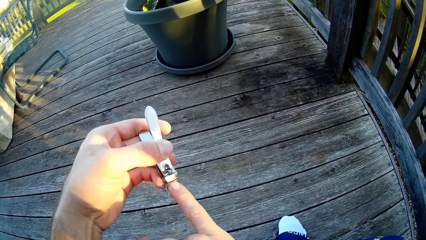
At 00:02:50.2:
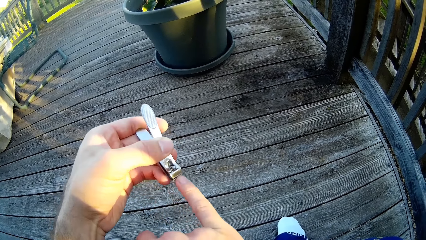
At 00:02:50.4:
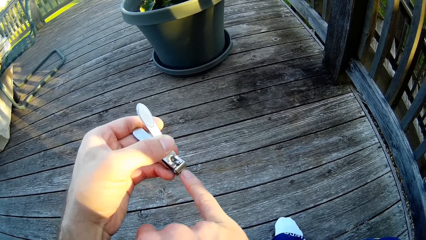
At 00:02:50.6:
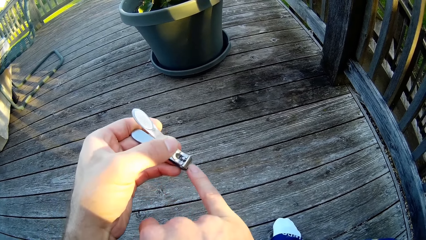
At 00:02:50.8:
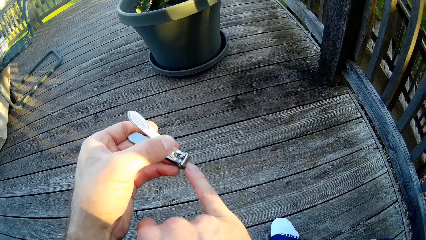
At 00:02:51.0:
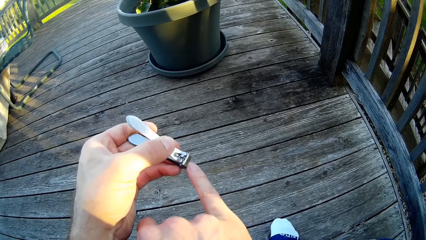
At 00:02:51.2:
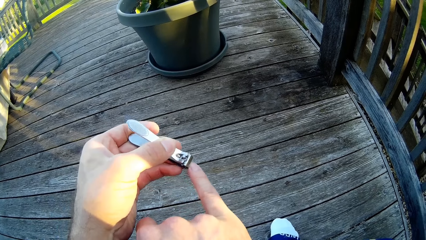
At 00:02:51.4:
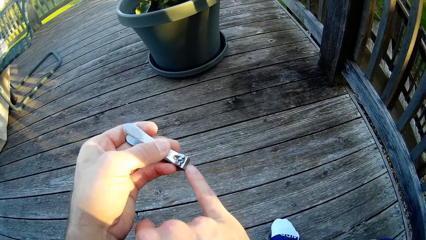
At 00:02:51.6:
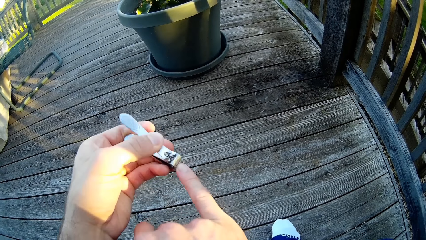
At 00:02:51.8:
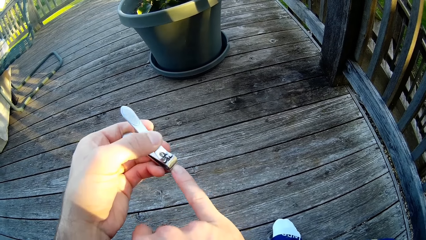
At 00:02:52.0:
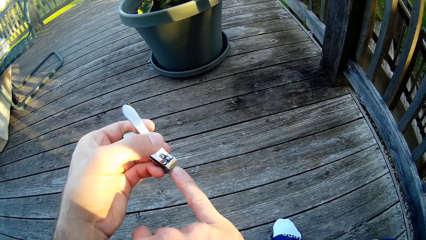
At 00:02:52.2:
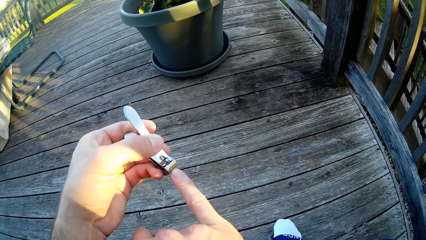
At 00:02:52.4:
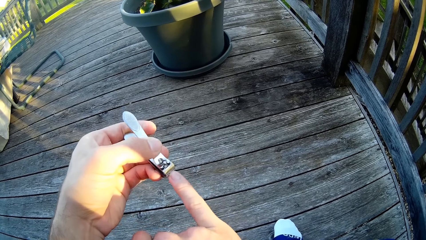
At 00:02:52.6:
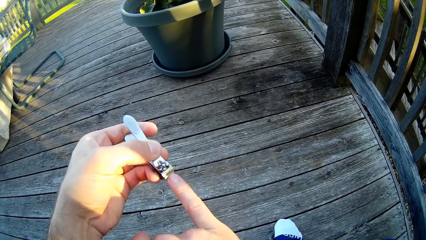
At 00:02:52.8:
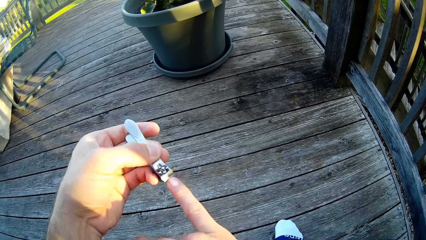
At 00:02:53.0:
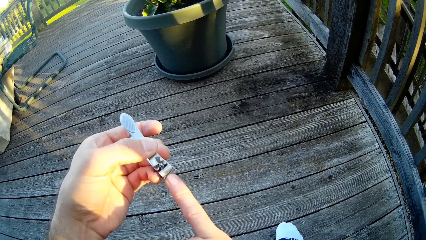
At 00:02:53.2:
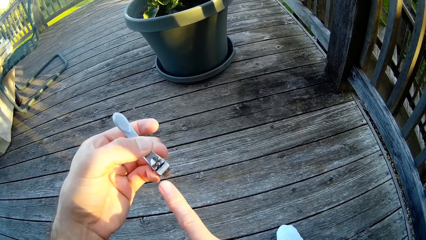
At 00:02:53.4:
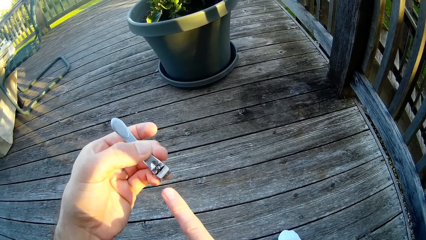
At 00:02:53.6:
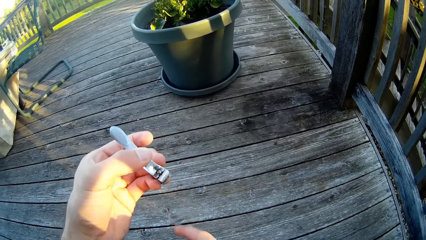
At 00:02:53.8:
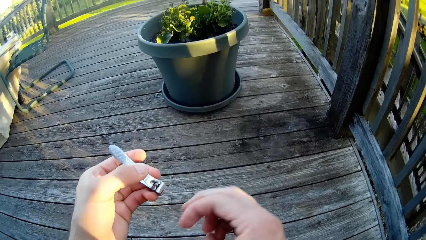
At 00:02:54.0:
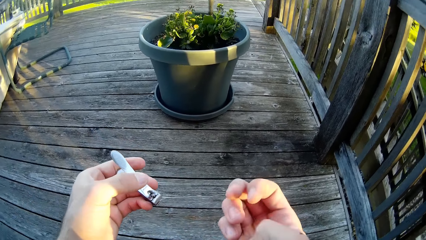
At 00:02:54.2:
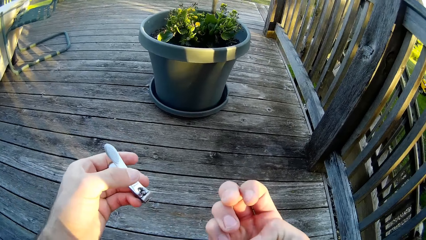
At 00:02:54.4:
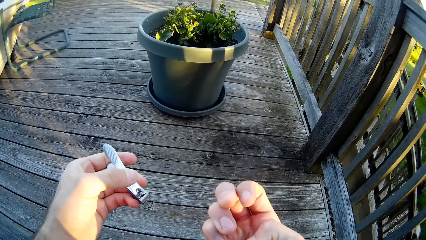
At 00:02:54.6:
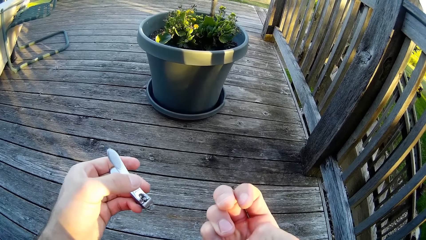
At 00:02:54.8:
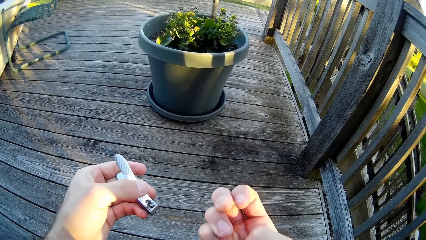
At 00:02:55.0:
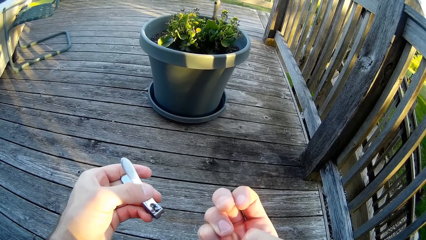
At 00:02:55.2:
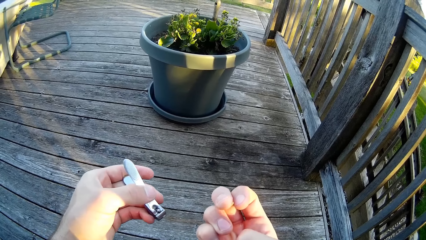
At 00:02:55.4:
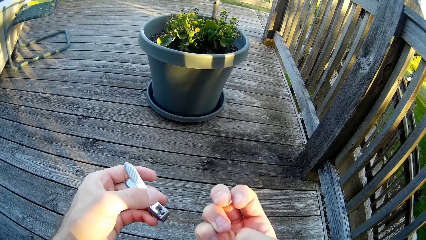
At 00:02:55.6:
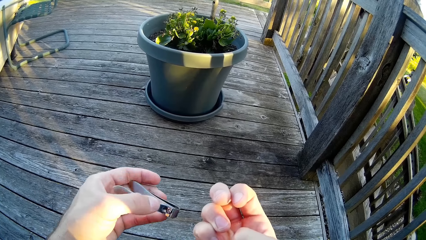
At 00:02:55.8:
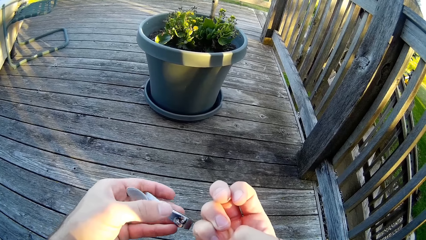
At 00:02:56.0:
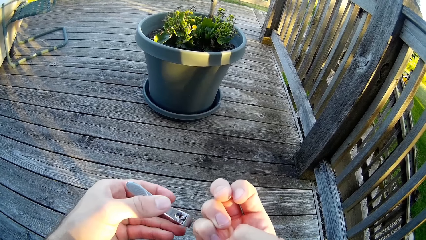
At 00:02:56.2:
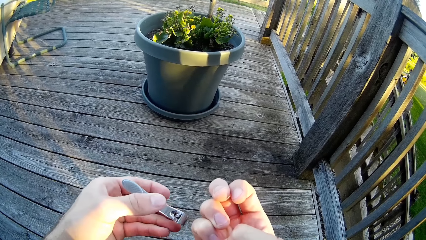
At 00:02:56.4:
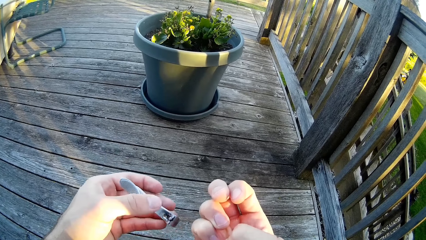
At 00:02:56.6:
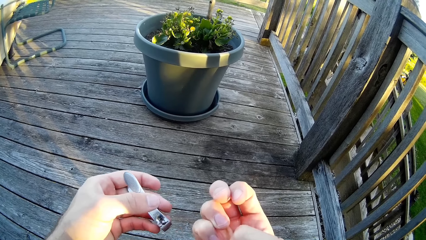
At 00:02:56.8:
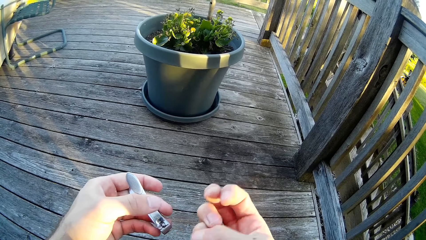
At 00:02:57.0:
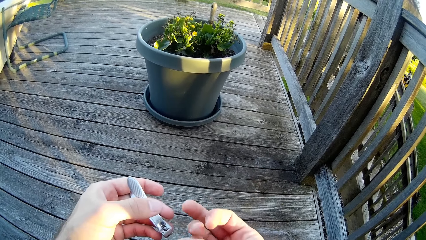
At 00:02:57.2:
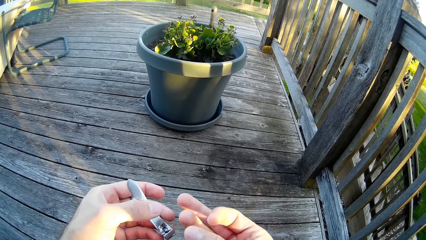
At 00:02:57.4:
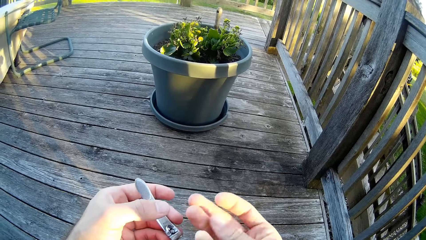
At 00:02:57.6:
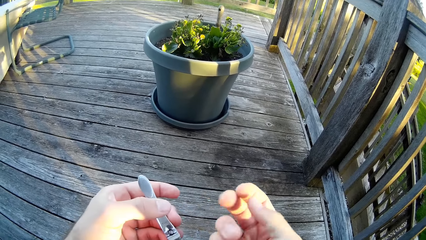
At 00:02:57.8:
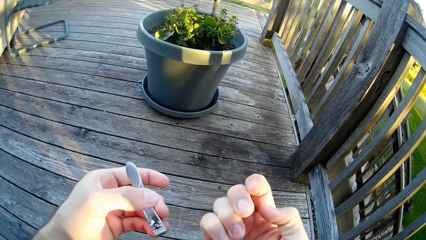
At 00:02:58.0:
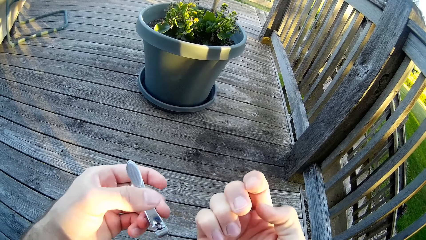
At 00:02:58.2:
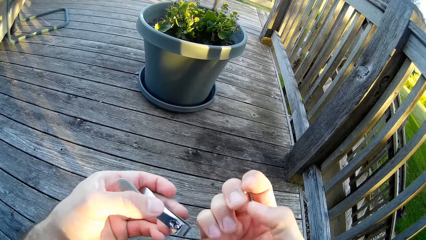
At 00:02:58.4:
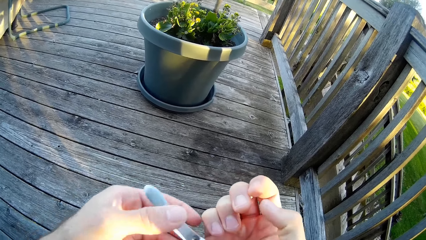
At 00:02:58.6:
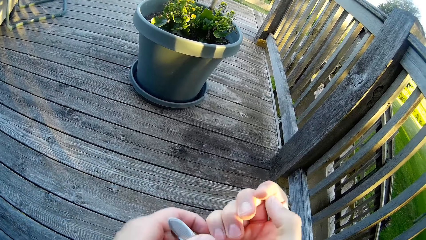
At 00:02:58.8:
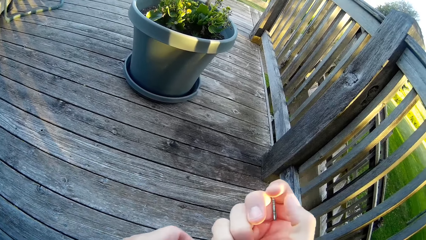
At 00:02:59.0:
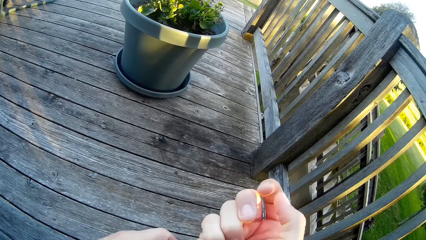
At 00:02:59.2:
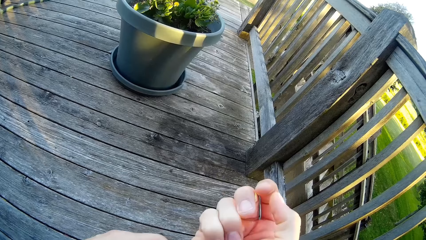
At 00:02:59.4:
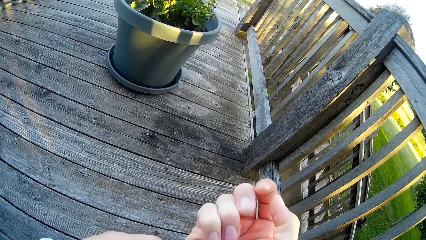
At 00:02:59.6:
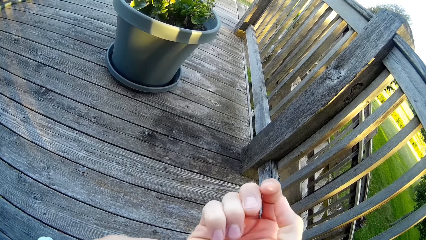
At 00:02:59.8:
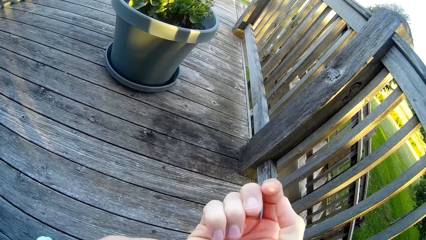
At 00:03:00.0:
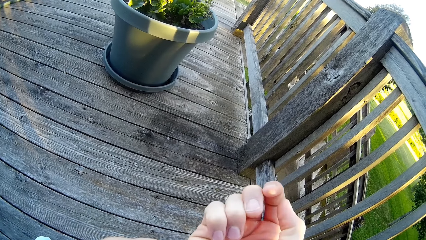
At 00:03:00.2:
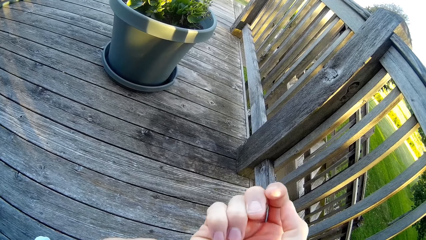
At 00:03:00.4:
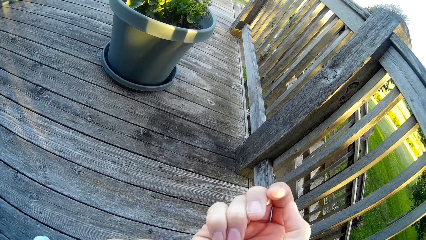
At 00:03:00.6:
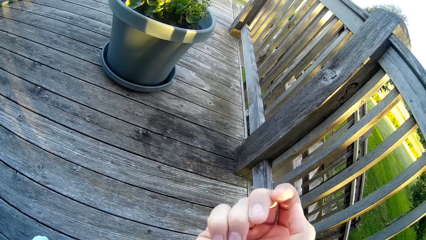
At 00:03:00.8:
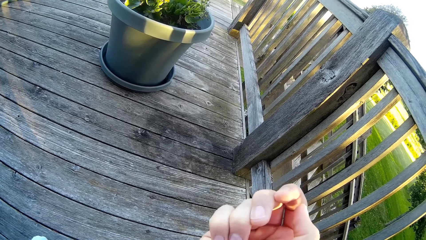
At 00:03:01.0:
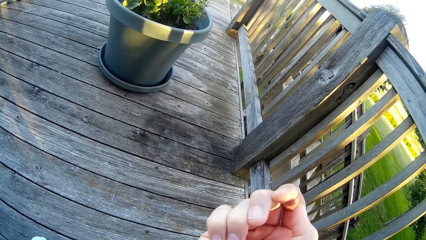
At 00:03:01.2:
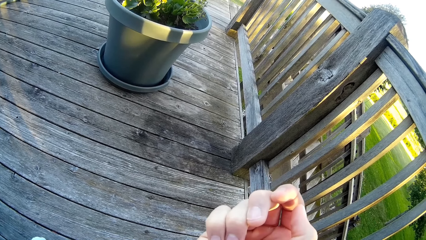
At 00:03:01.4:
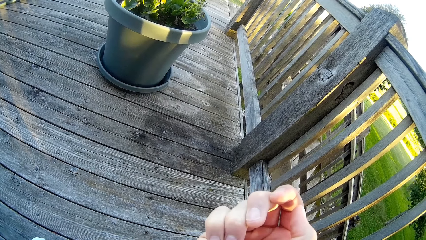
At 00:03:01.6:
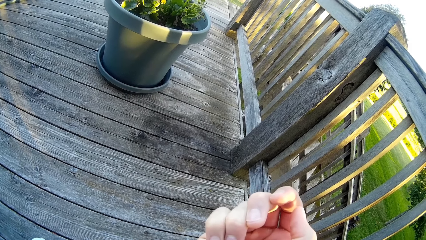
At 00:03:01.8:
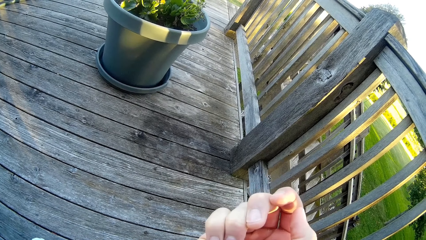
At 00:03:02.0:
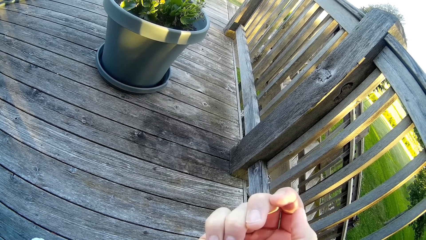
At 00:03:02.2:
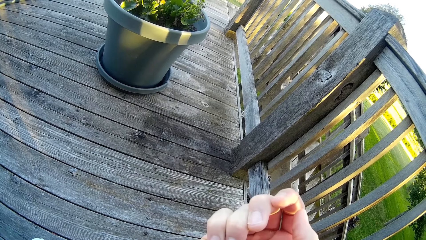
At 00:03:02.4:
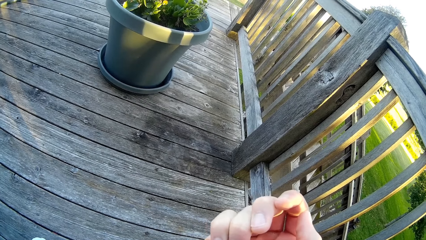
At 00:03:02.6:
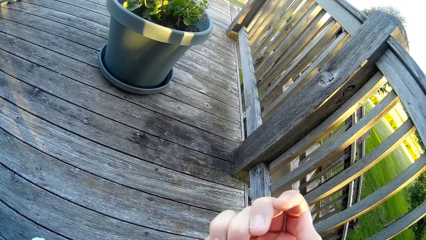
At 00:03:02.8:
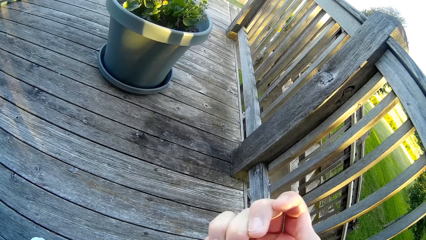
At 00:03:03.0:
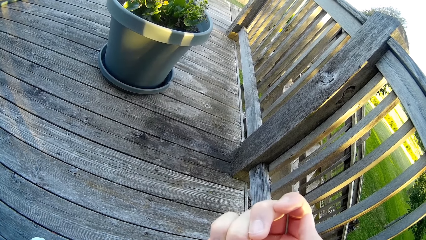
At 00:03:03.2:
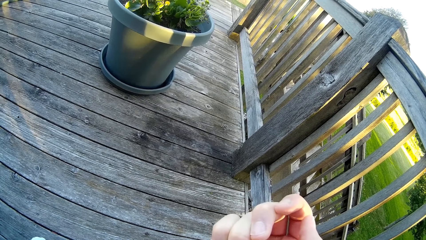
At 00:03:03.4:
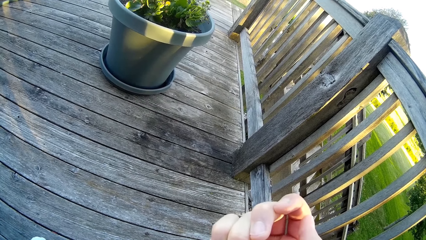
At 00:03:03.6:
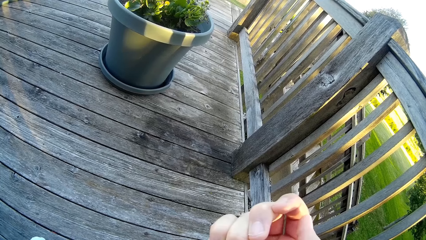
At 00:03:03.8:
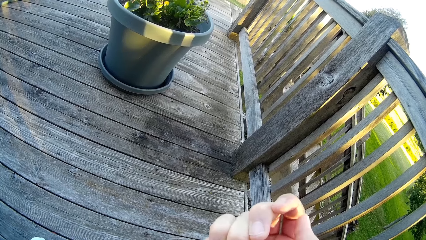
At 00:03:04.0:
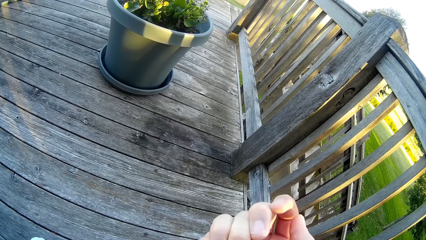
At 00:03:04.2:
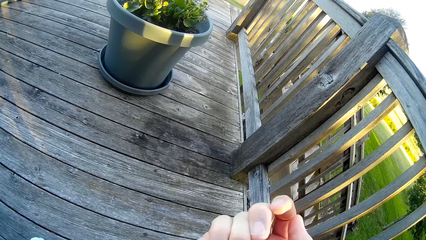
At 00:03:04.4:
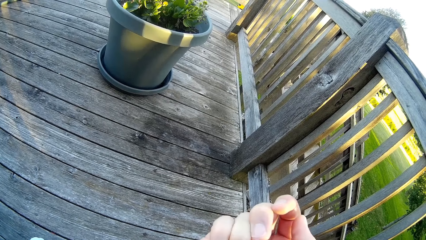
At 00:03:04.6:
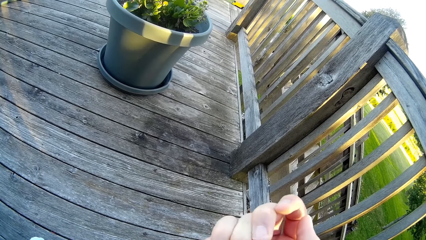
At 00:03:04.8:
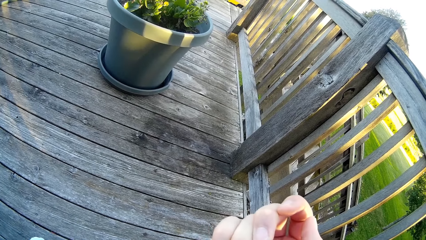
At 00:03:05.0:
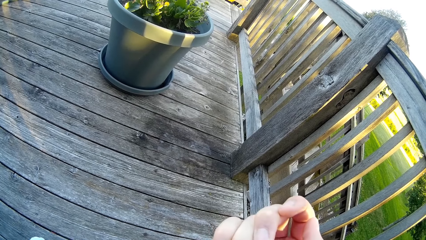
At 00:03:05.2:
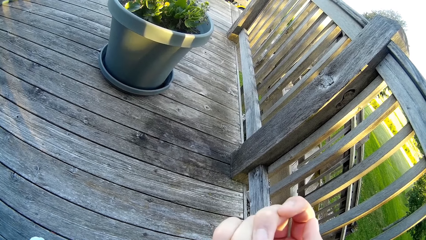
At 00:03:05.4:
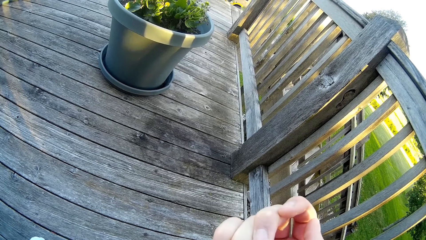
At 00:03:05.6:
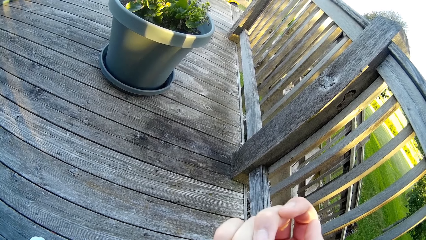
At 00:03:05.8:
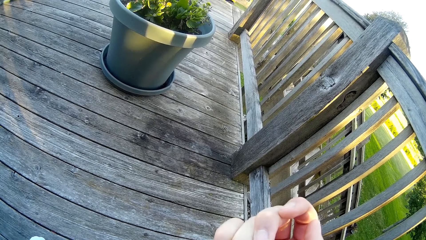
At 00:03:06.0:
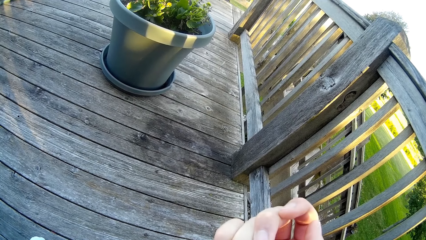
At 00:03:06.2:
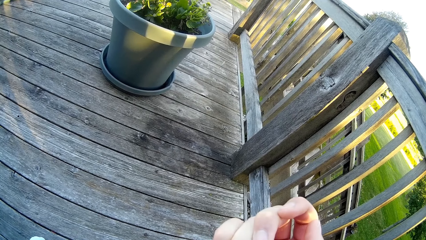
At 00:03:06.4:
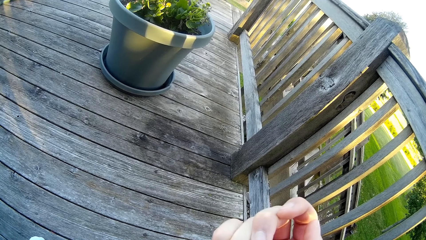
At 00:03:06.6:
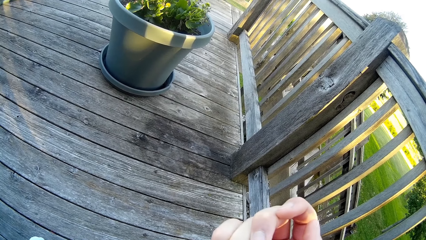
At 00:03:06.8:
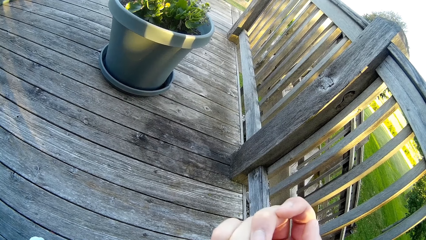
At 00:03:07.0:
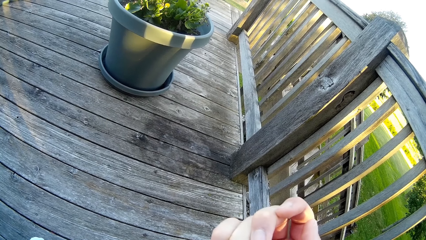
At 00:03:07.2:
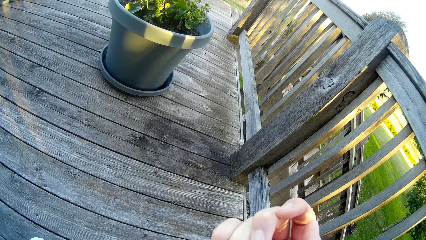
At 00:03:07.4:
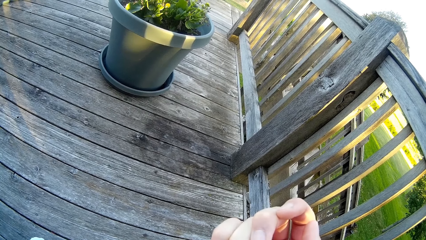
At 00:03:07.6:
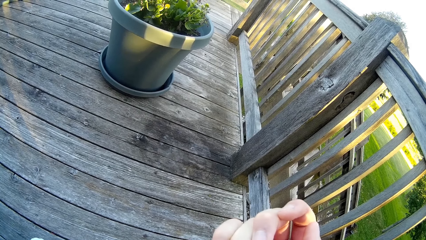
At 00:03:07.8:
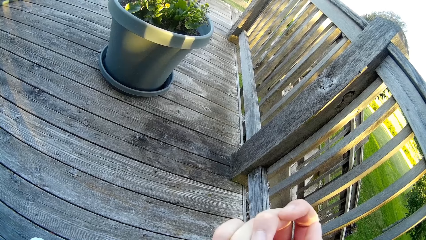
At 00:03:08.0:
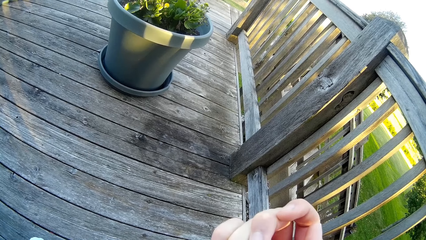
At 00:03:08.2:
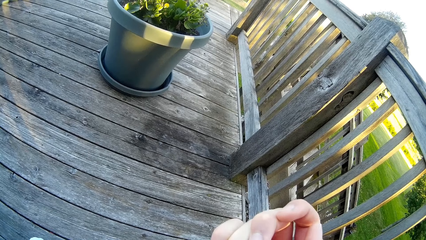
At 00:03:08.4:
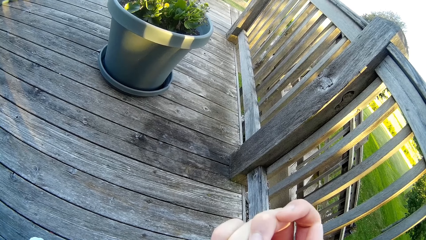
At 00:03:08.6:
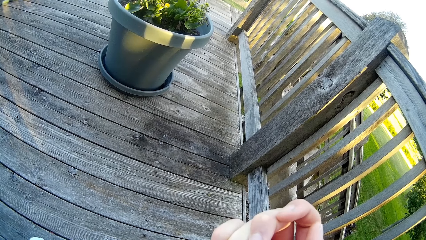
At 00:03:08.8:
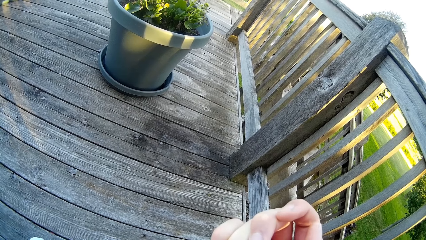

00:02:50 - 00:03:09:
The camera wearer turns the hand. A man mows the lawn with an electric lawn mower. The camera wearer looks at his right fingers. He moves the nail cutter on the hand and moves fingers. He looks at the hand. He cuts a finger nail with the nail cutter. The man mows the lawn with the electric lawn mower.
